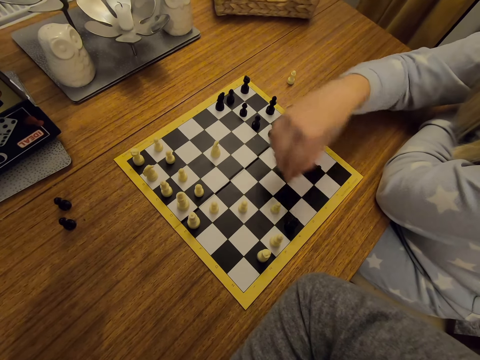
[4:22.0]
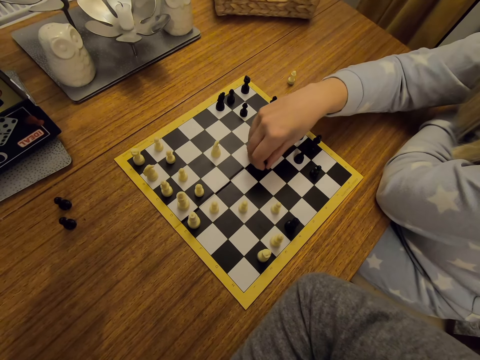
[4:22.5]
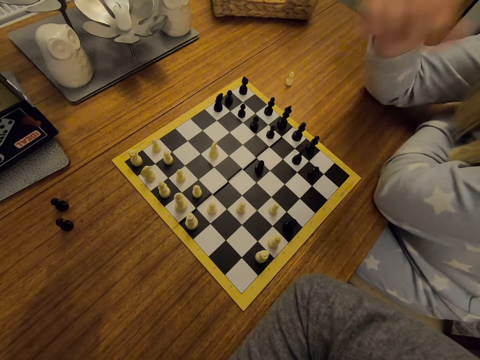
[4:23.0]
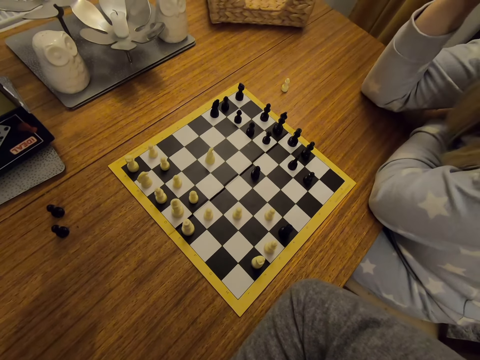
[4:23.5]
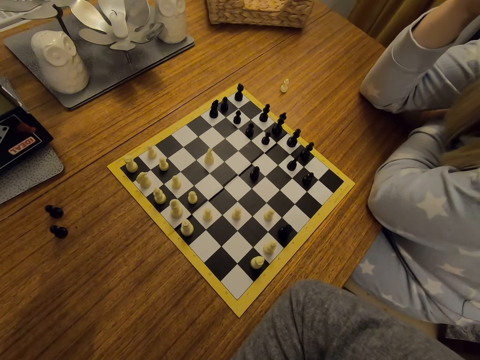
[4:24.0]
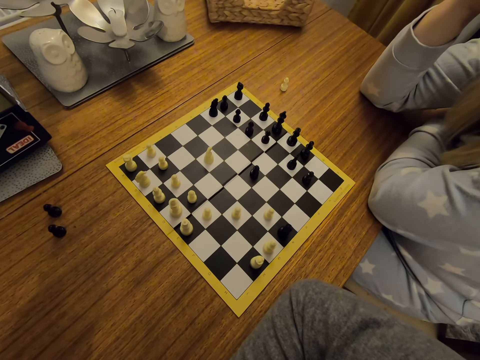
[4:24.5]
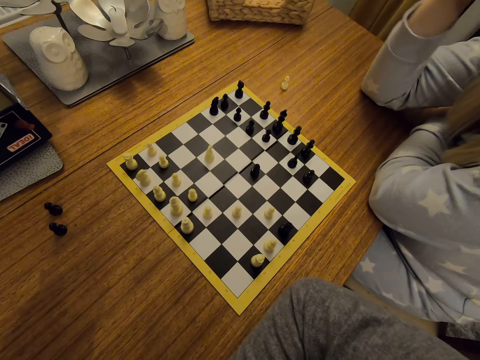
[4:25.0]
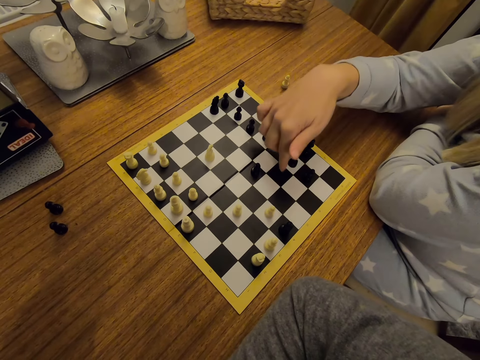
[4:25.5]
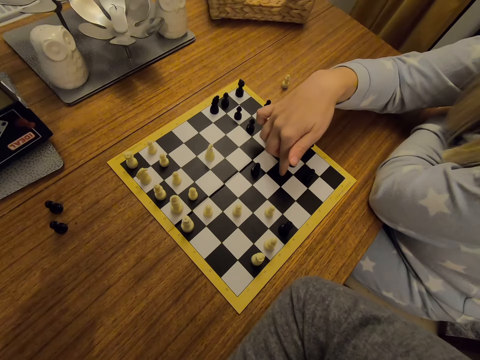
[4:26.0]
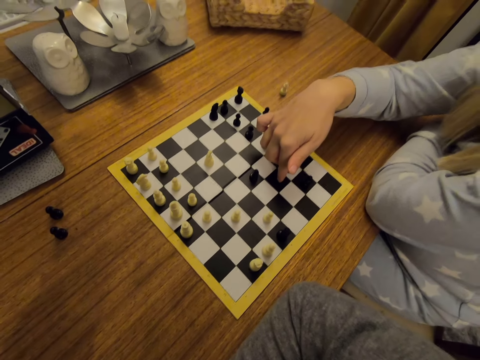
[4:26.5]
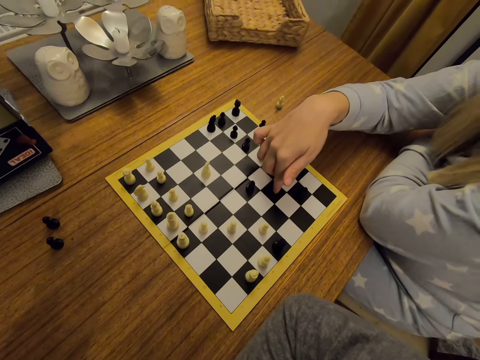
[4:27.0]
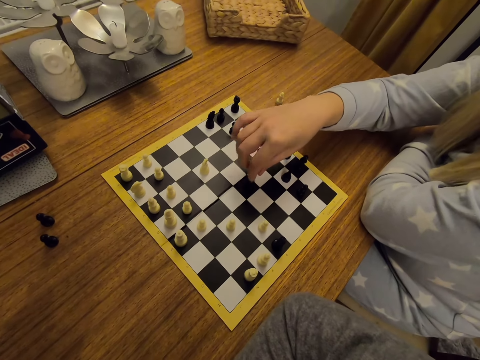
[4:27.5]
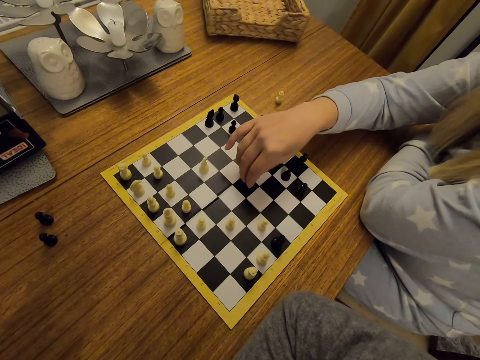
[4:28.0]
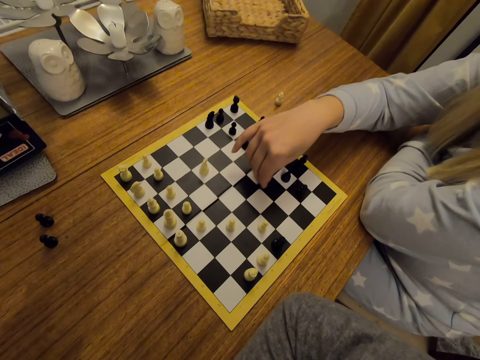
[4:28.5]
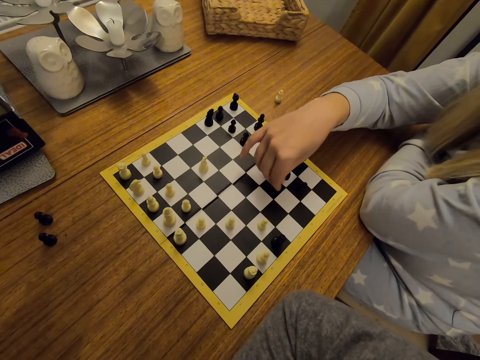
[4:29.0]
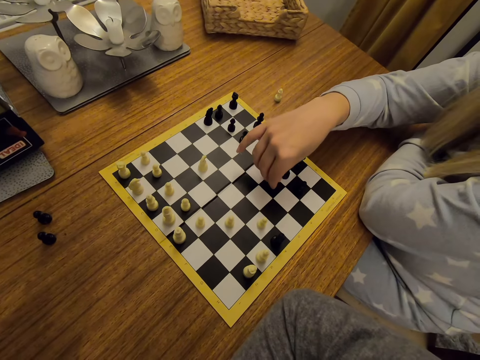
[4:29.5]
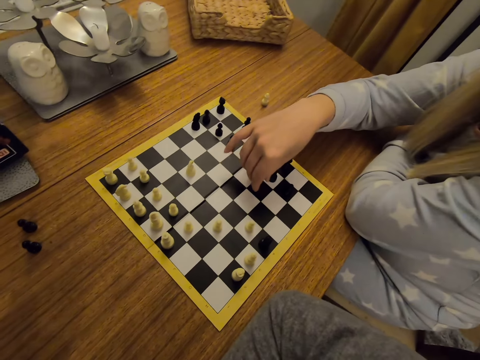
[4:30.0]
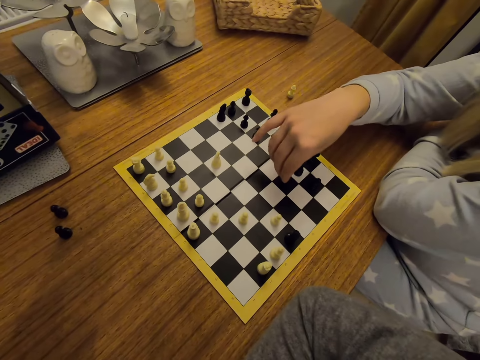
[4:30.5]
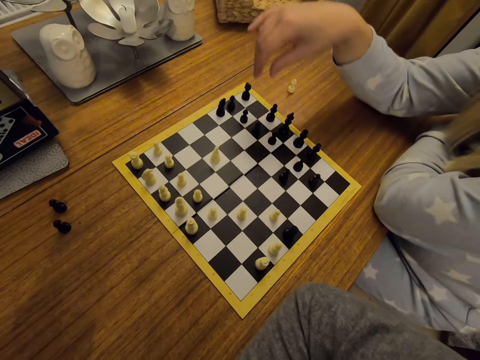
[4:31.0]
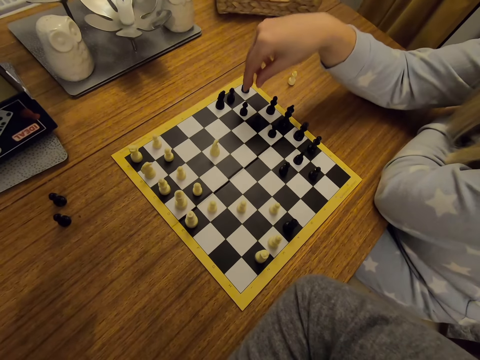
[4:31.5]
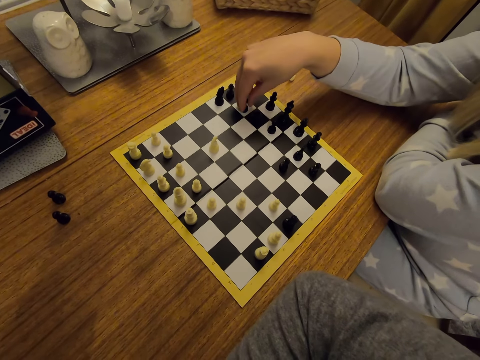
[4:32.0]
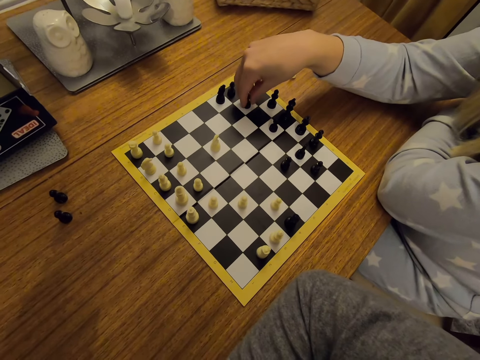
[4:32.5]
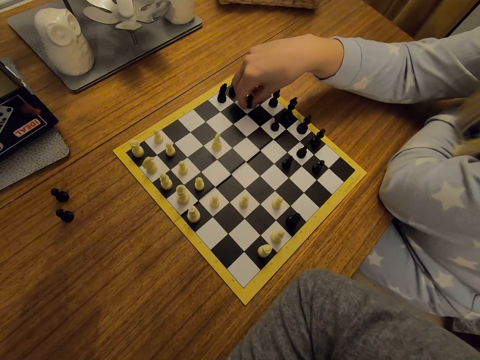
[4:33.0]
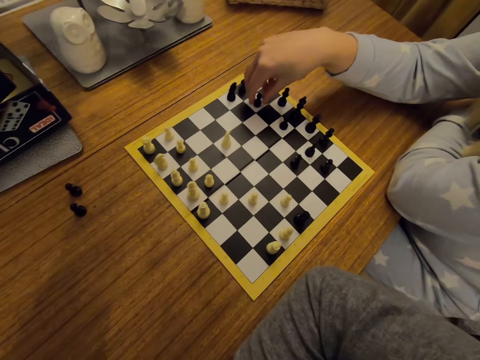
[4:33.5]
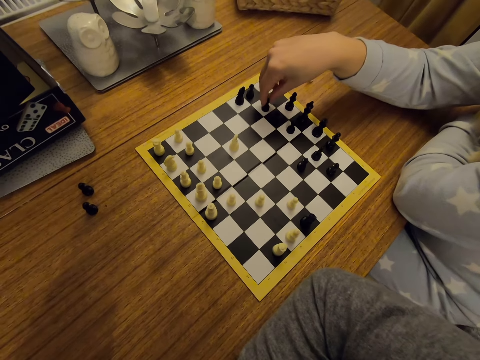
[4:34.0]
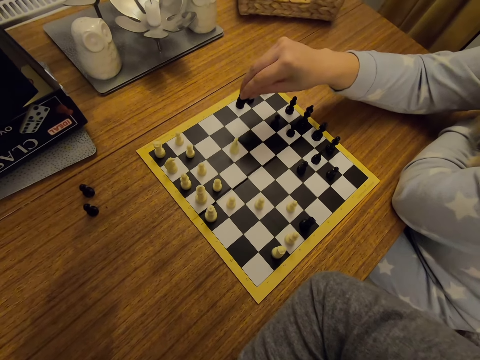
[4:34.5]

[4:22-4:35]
A person touches the face. The person points on a chess board. The person moves a chess piece on the board. The person moves a chess piece on the board again.

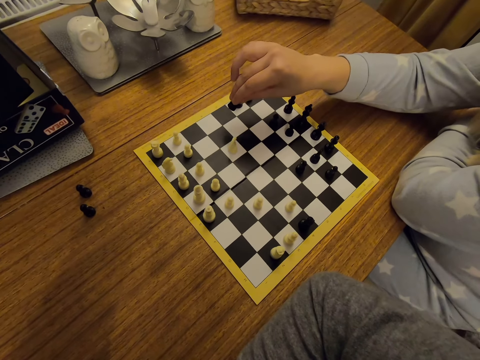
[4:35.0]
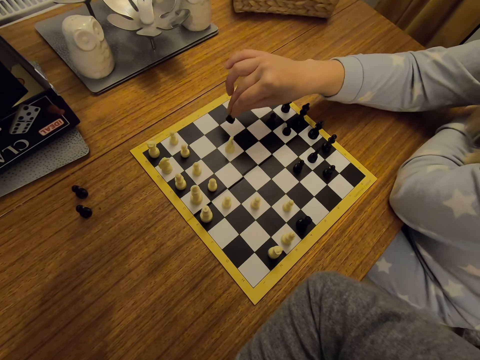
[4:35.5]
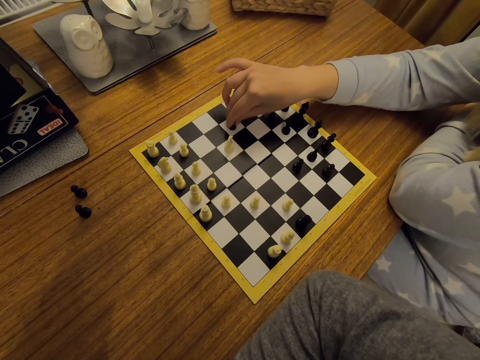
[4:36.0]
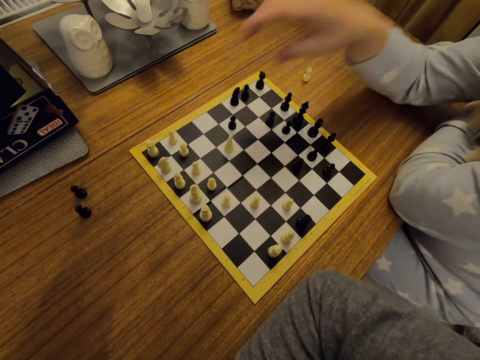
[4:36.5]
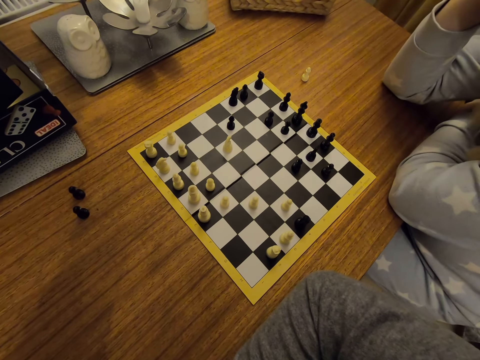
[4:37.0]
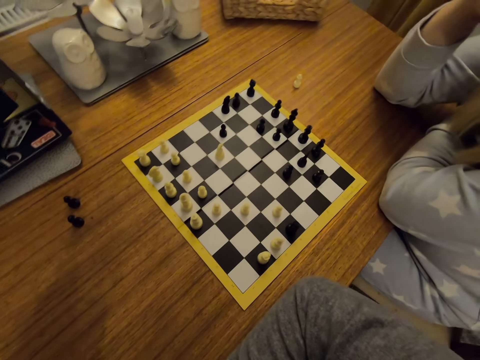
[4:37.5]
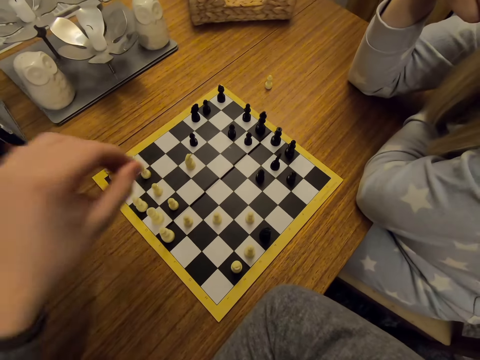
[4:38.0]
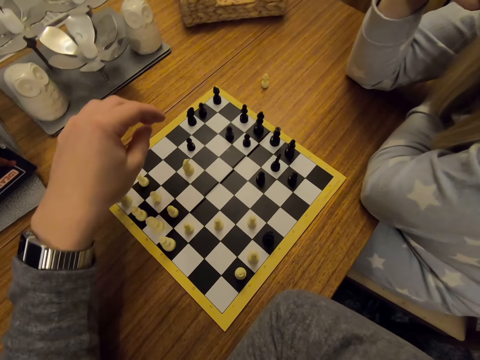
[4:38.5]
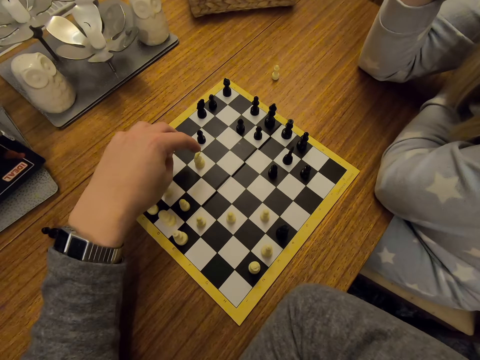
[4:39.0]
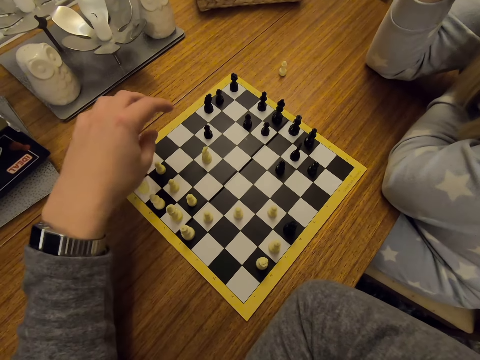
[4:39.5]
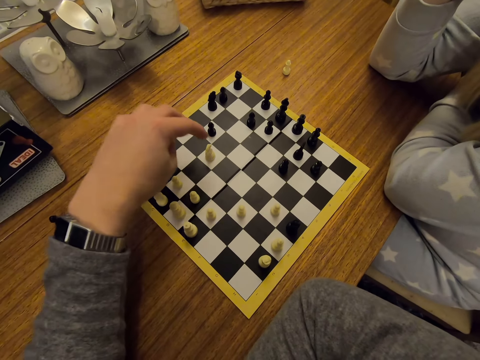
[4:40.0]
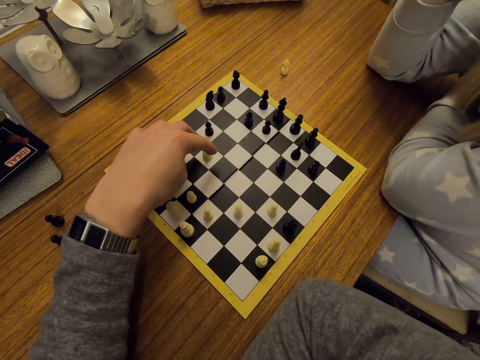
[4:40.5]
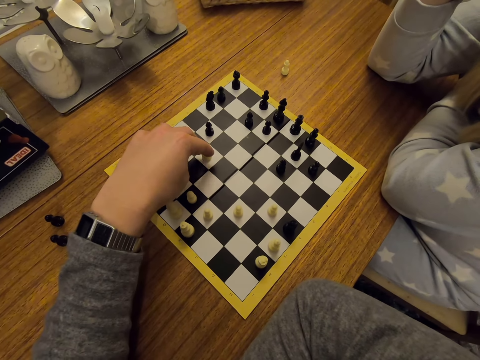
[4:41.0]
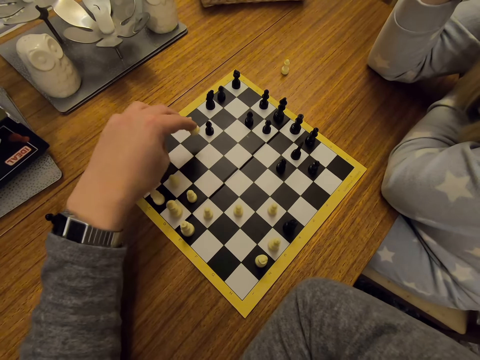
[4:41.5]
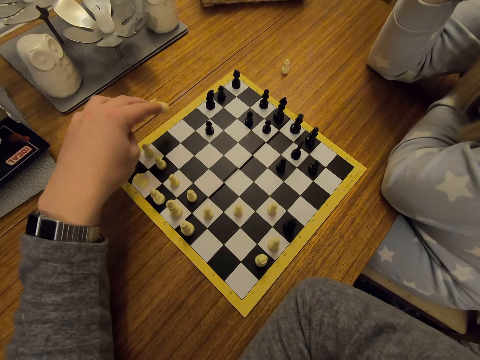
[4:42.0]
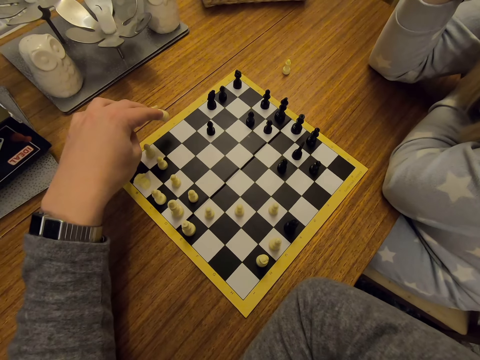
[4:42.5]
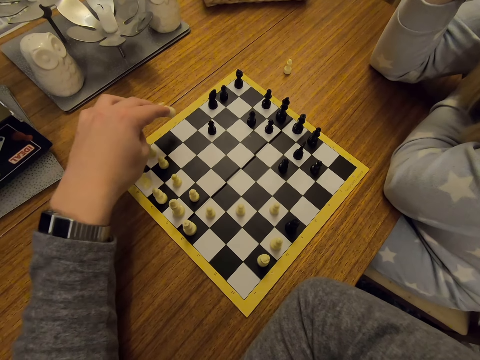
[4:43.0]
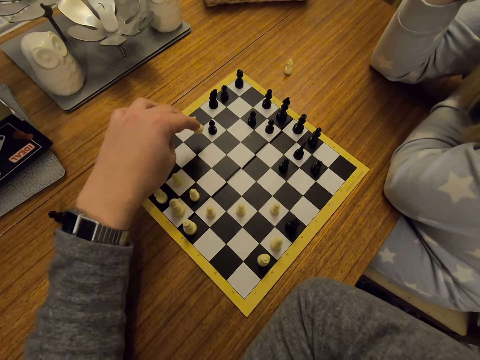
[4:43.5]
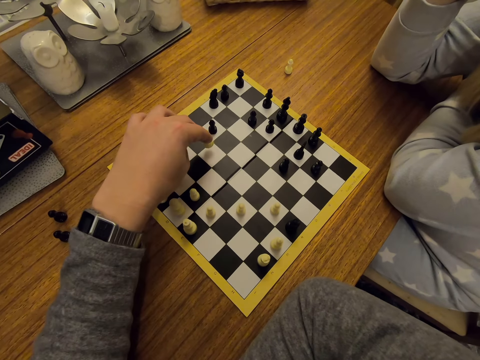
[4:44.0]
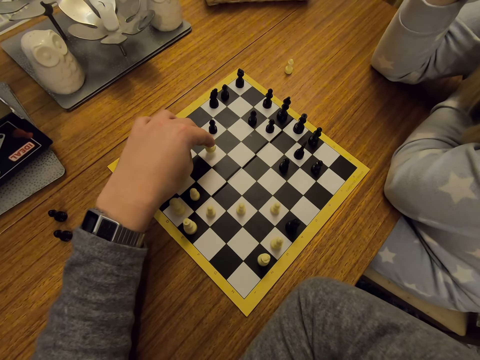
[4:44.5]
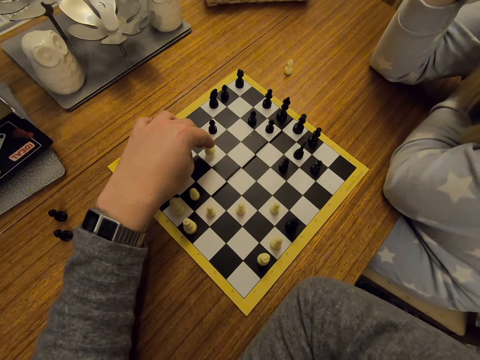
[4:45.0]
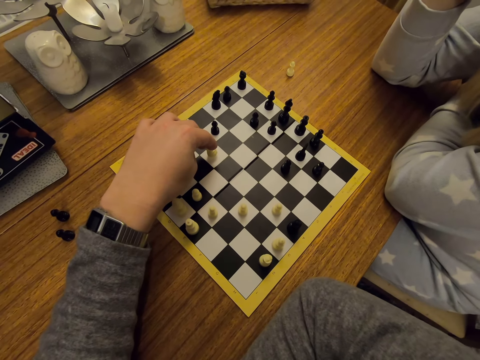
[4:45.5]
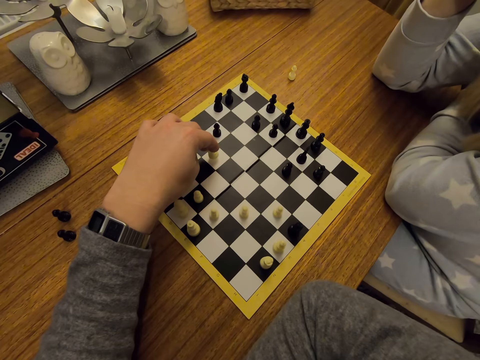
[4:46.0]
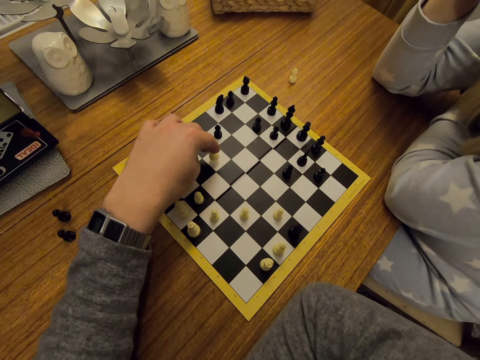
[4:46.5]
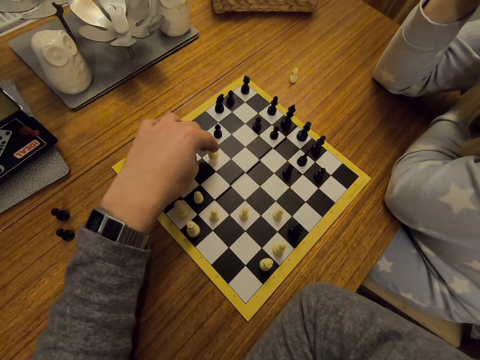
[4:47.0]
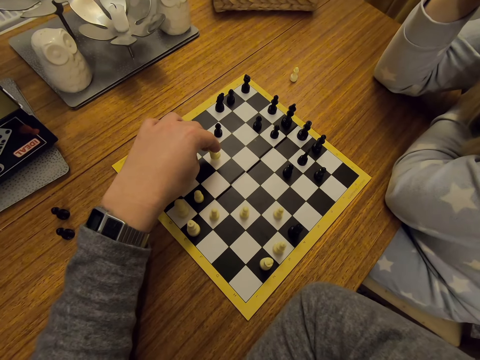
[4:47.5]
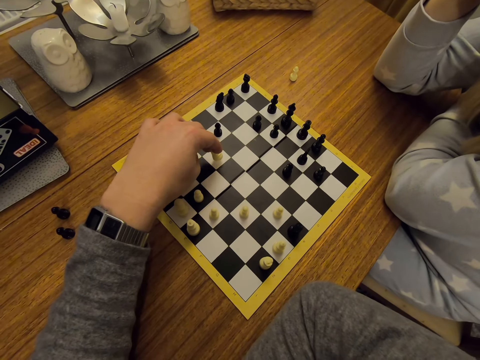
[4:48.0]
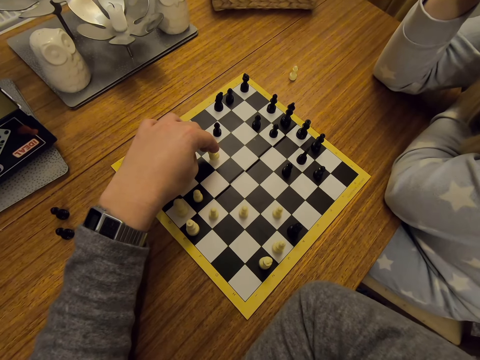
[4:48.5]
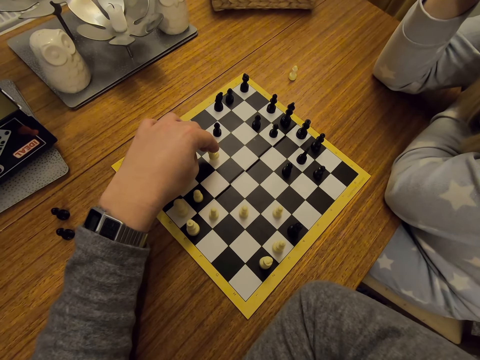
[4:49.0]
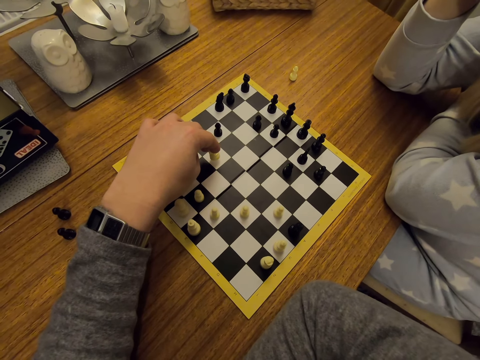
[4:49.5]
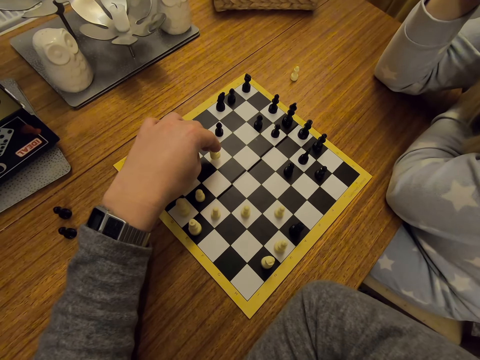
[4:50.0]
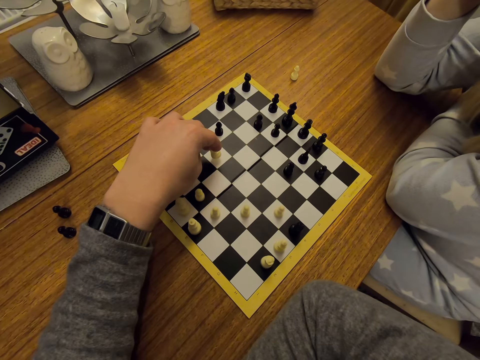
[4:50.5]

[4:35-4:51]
A person touches the face. The camera wearer moves a chess piece on a board.
